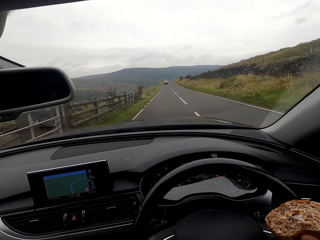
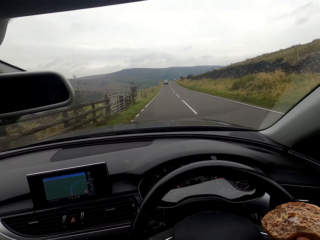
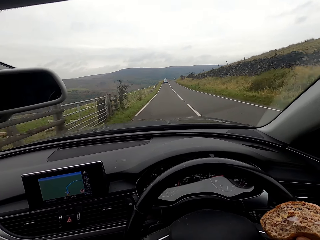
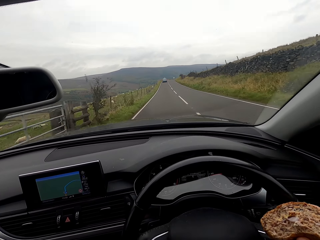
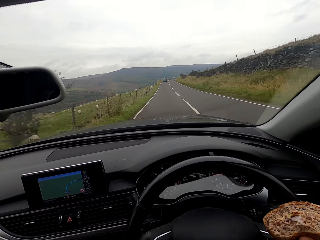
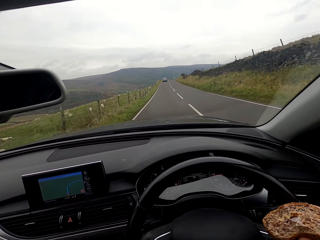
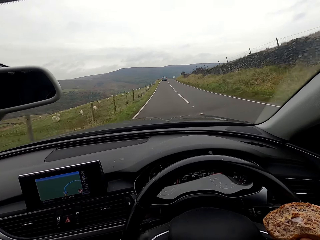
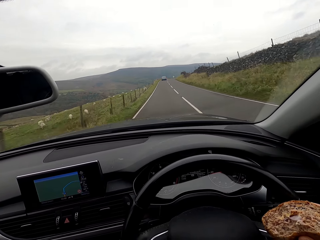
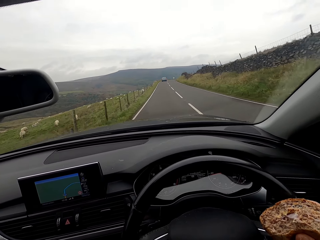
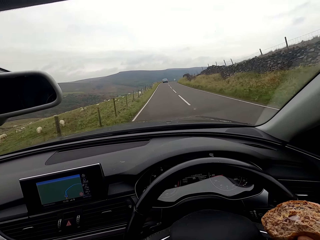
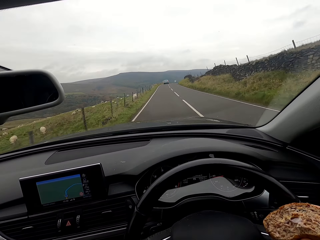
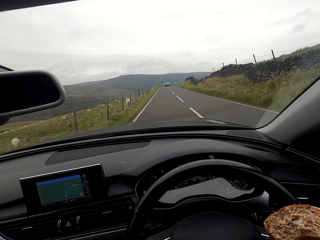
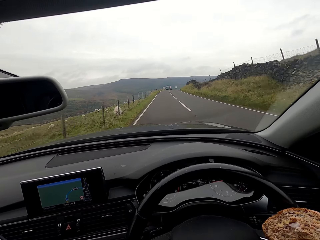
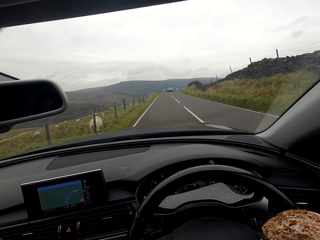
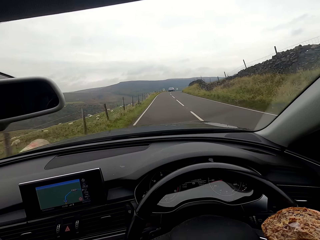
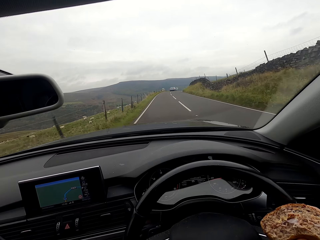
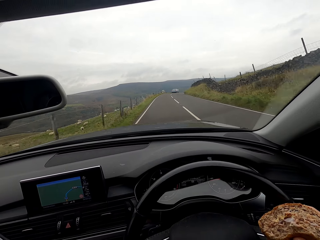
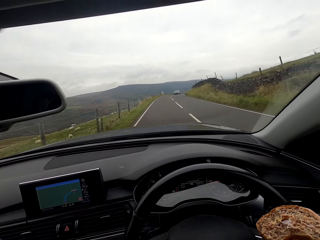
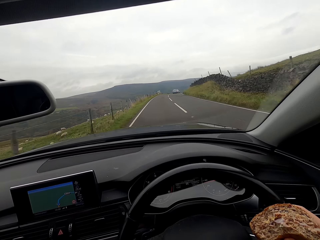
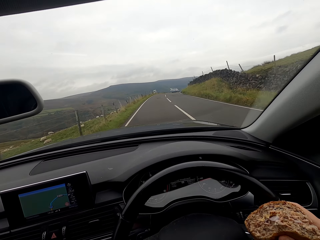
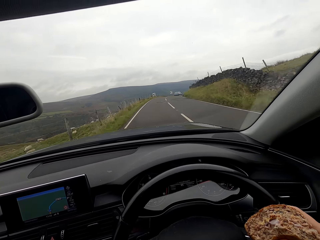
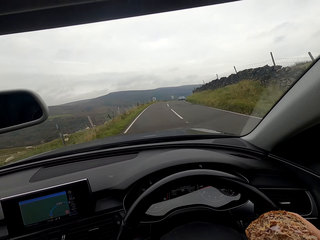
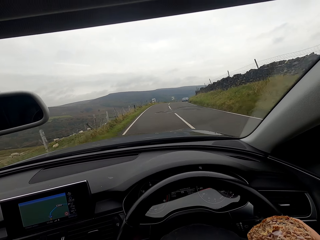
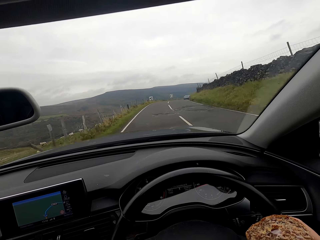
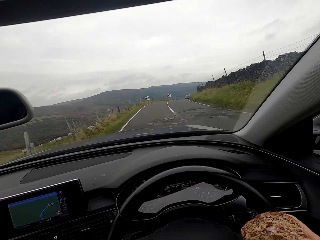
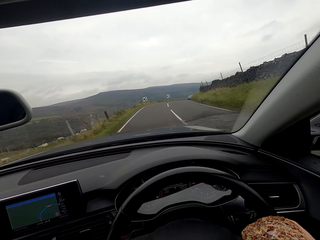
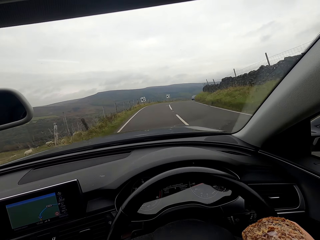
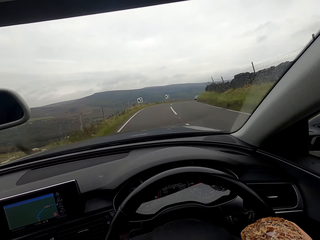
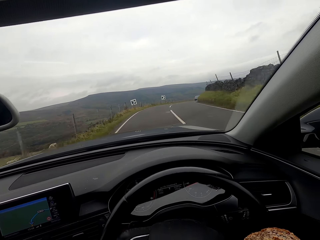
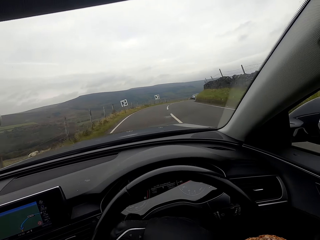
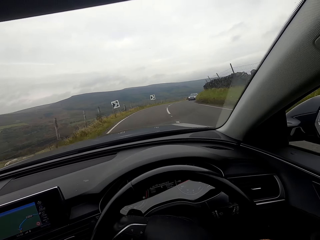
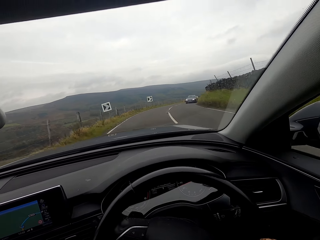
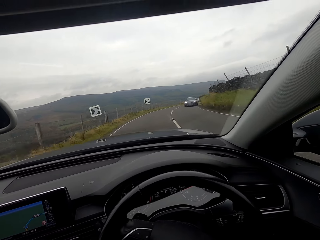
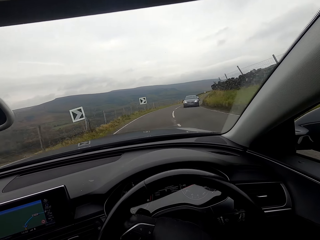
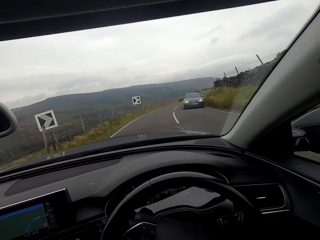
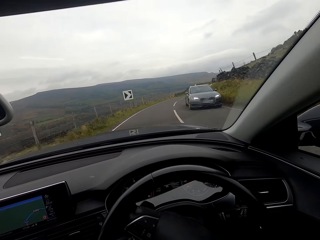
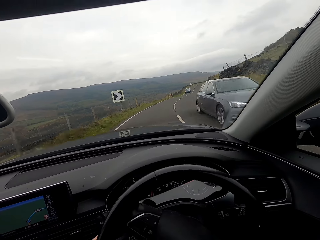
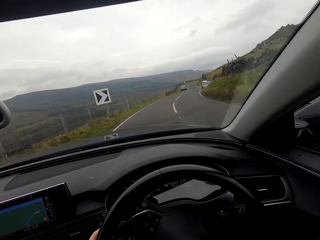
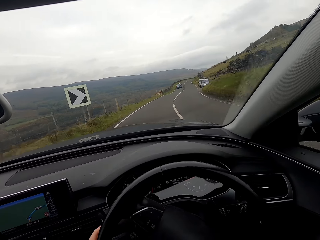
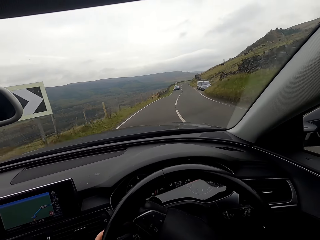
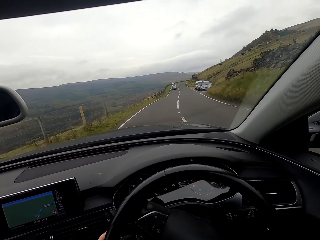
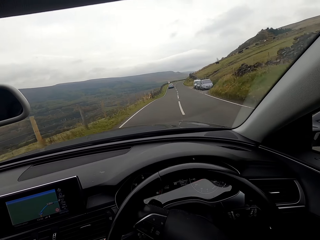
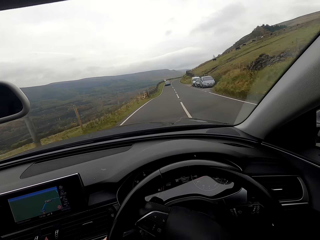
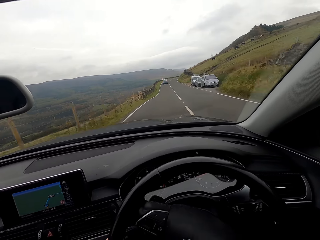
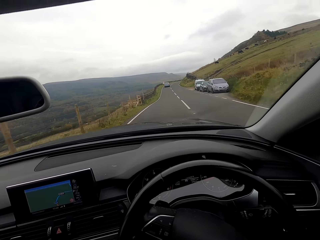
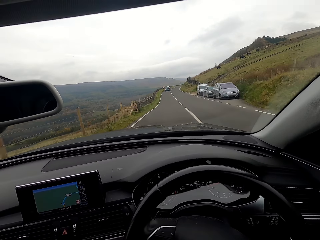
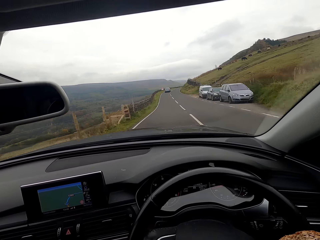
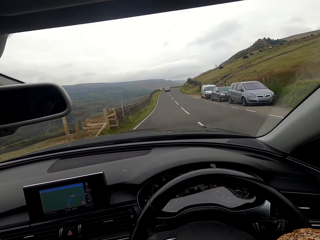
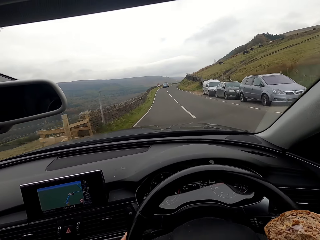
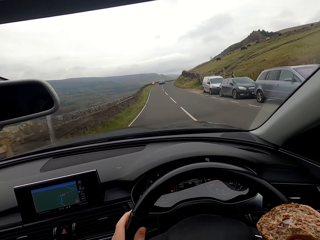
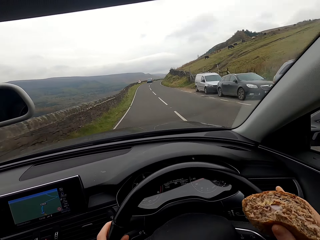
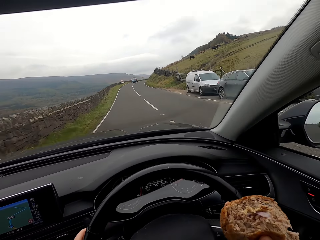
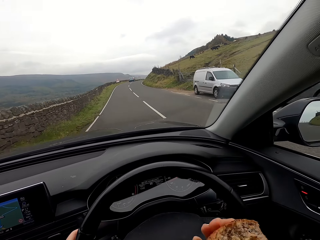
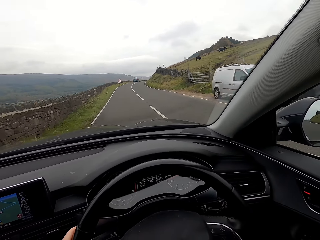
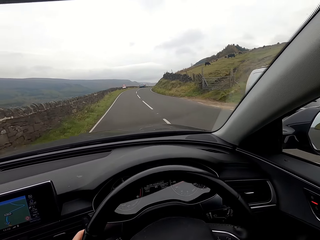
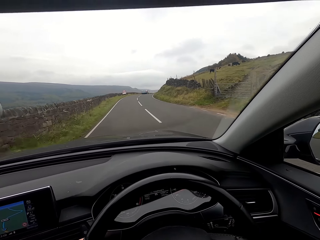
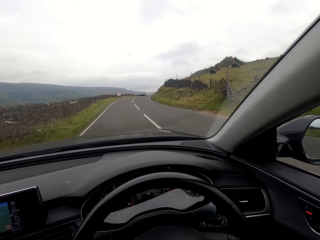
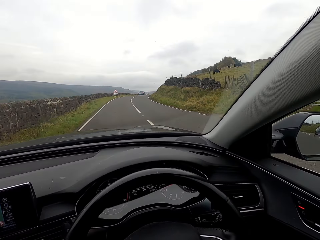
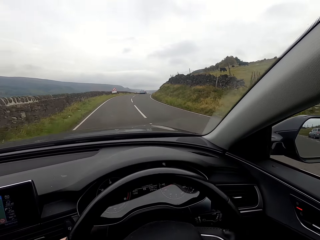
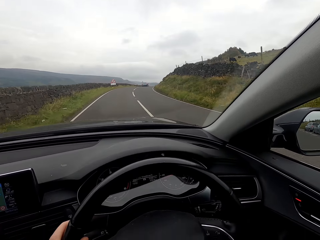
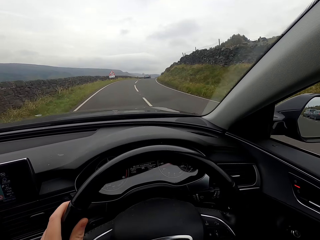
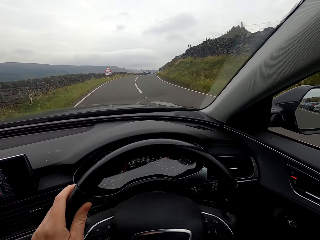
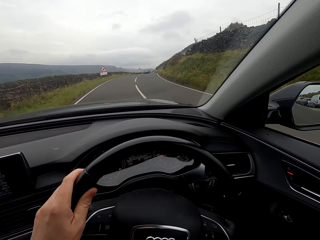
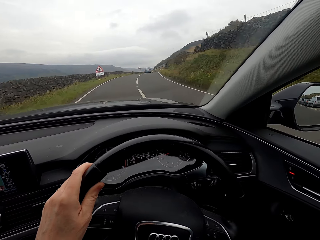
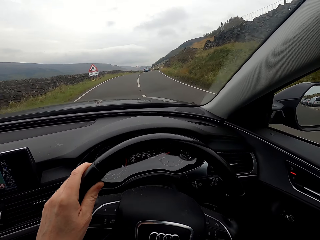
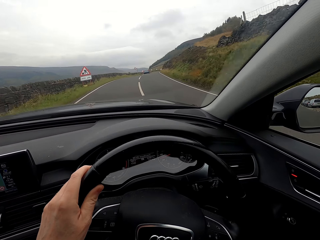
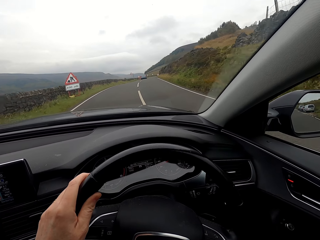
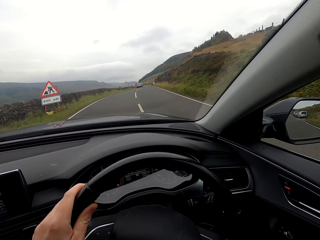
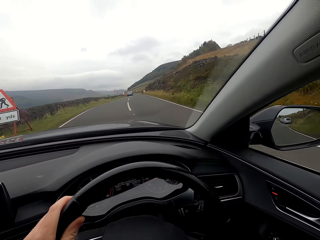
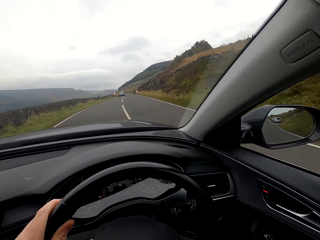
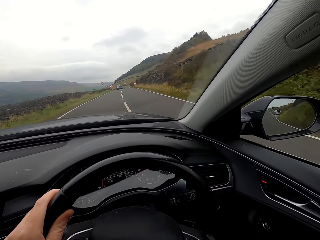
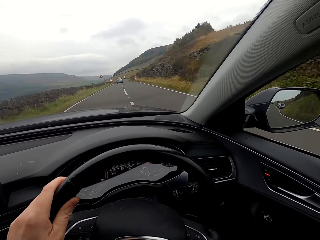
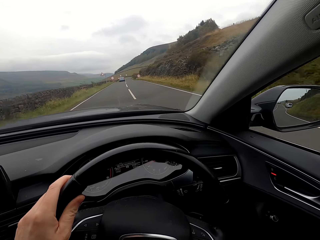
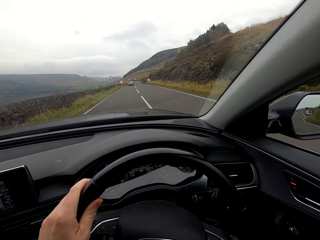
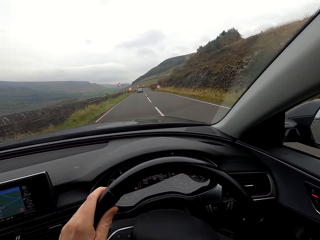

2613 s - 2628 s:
The camera wearer listens to the radio. She turns right at a curve. A car drives past the camera wearer. The camera wearer places her left hand on the steering wheel. She steers the steering wheel with both hands. She drops her right hand from the steering wheel. She steers the steering wheel with her left hand. She drives the car on the road with both hands on the steering wheel. She turns right at a curve.

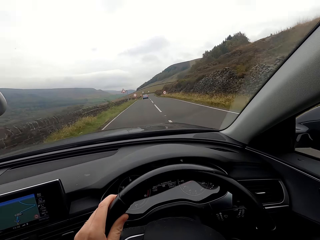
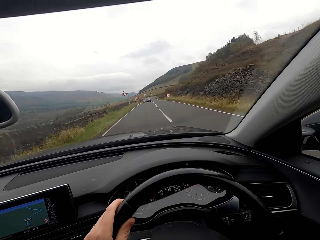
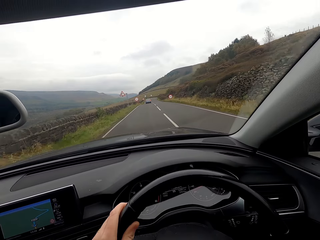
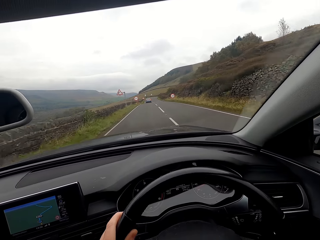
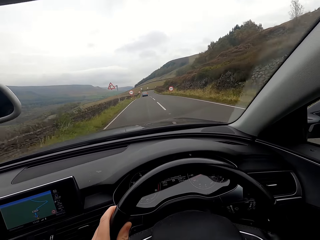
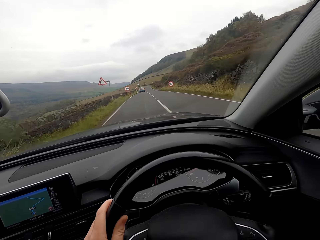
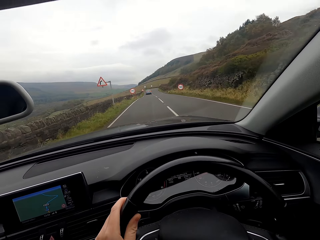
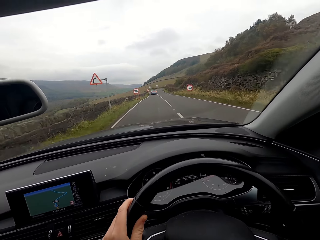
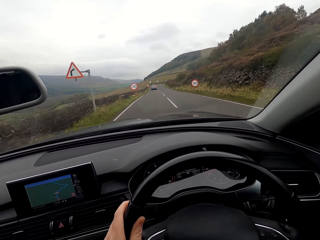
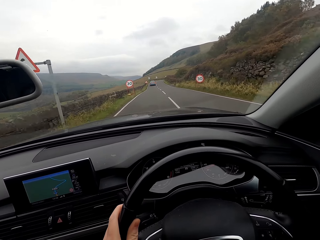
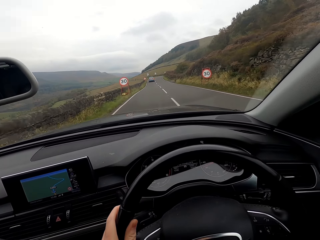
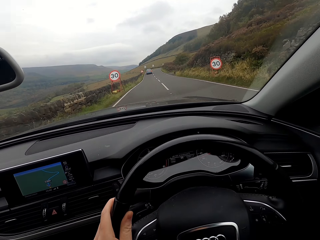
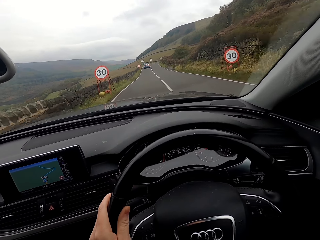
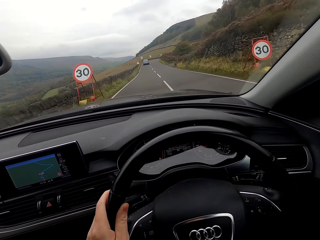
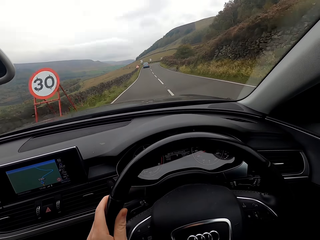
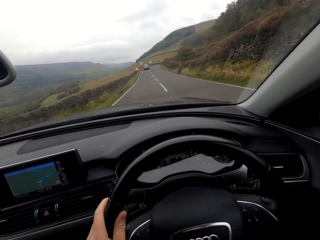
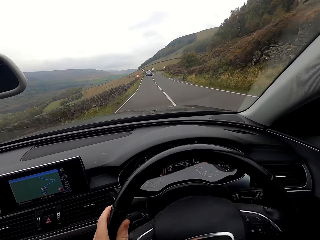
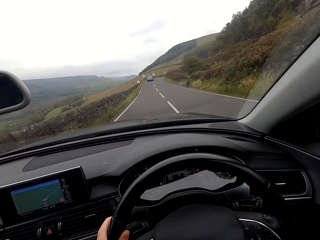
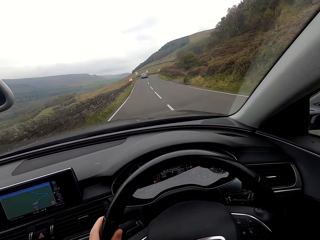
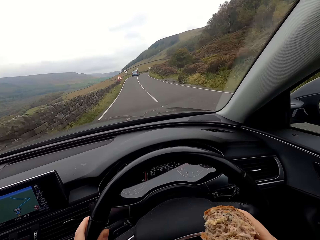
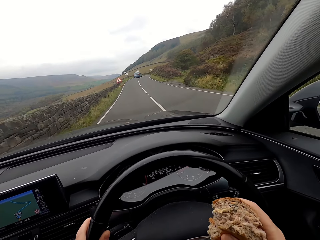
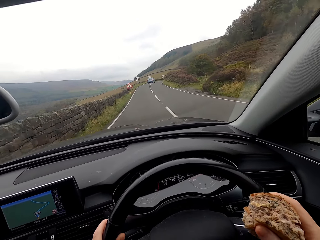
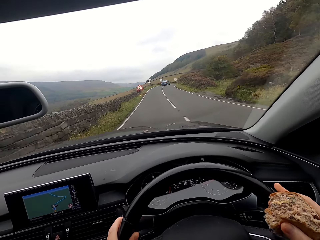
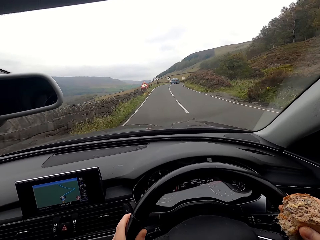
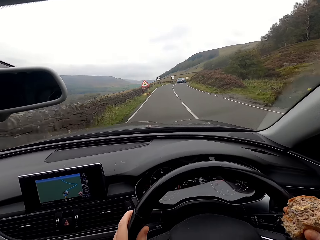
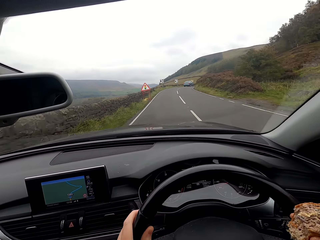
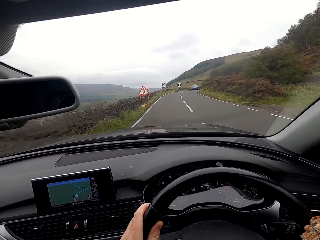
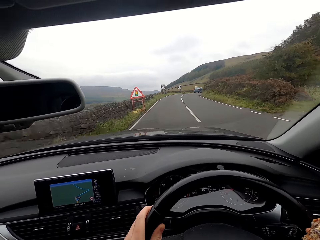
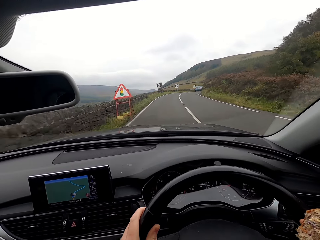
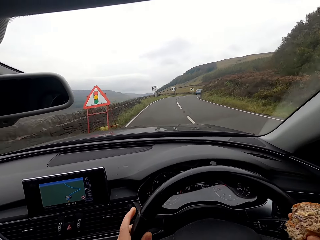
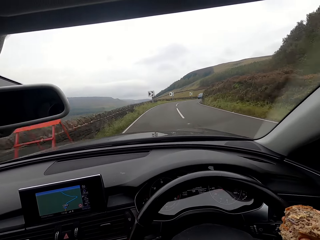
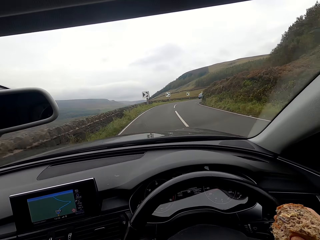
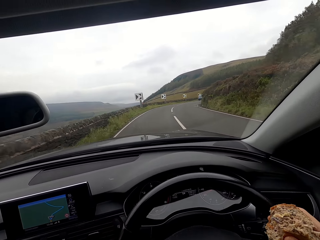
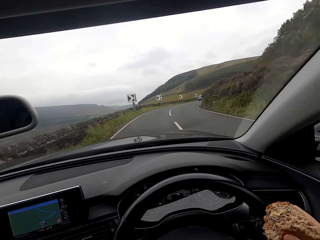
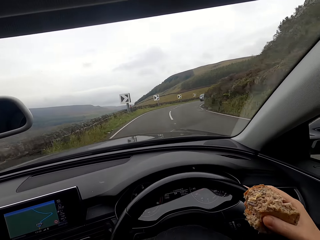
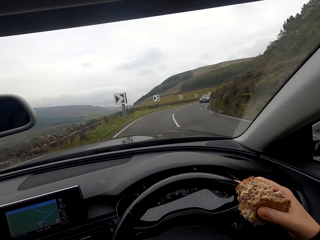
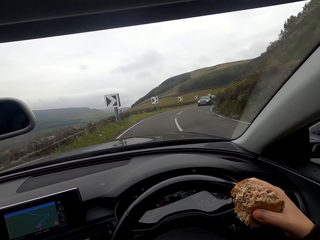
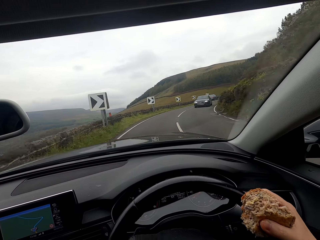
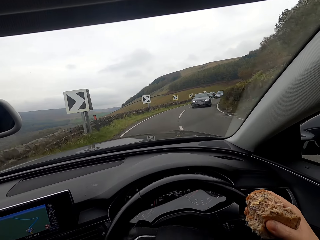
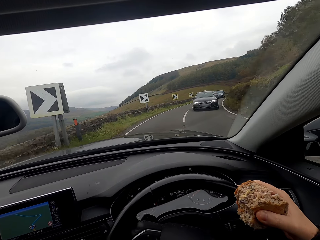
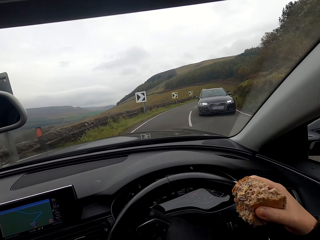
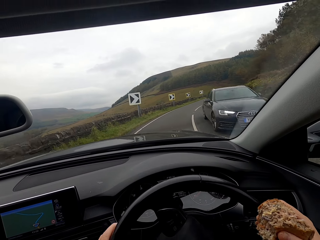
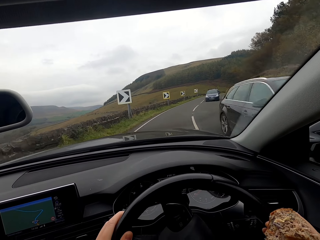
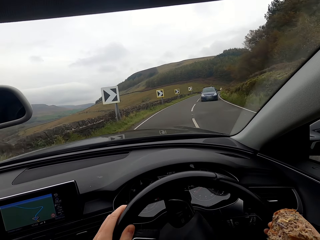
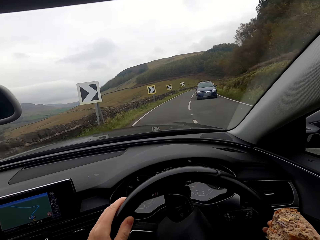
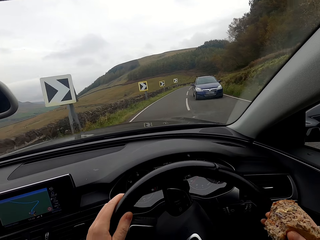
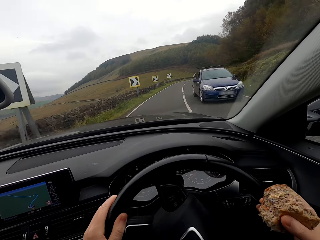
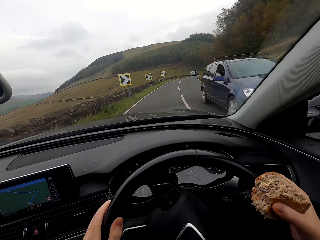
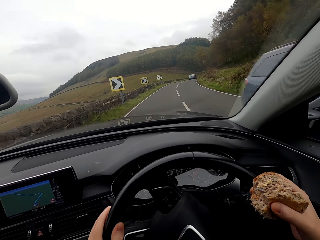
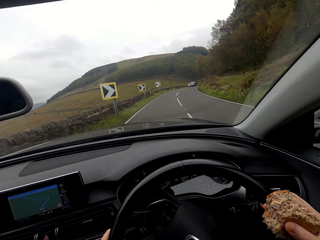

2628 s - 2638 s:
The camera wearer places her right hand on the steering wheel. She steers the steering wheel with both hands. She turns right at a curve. A car drives past the camera wearer. A car drives past her again.
